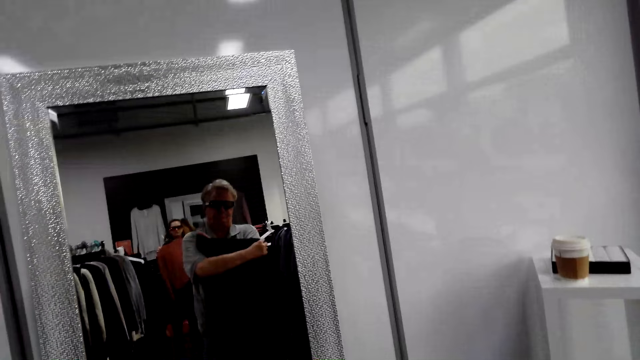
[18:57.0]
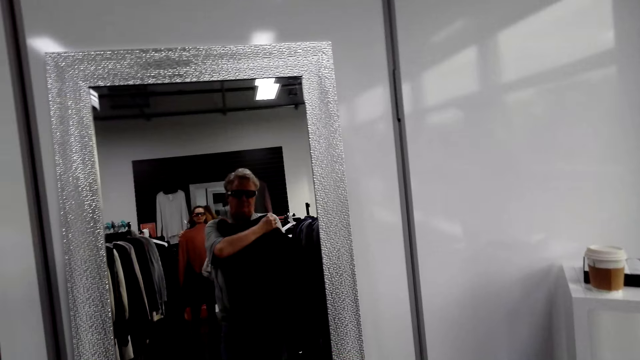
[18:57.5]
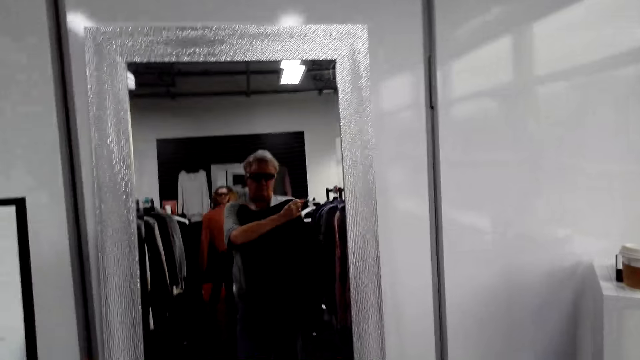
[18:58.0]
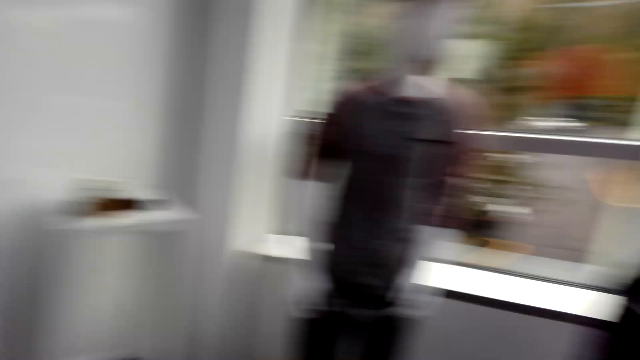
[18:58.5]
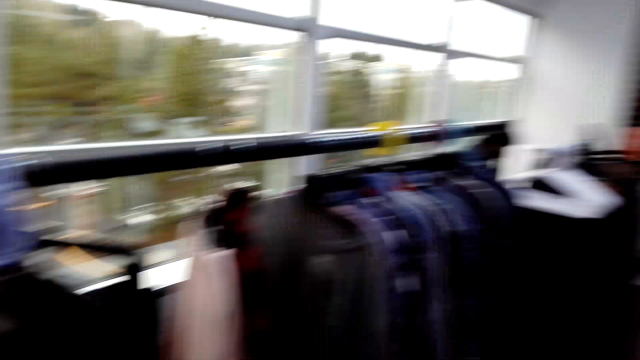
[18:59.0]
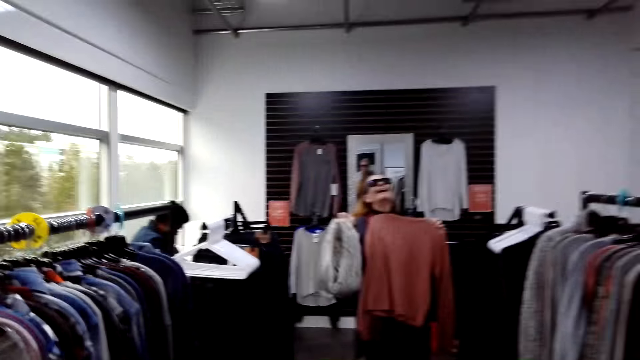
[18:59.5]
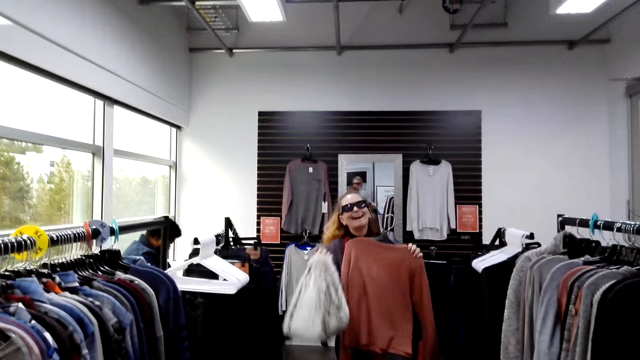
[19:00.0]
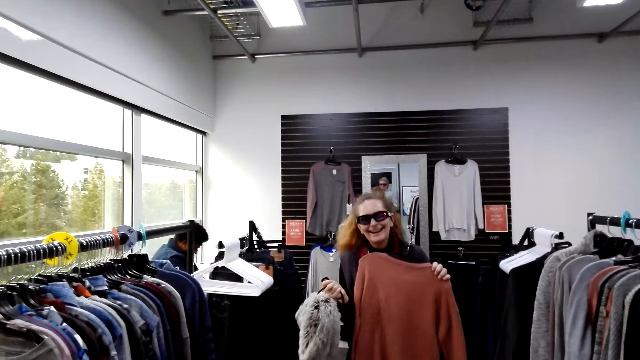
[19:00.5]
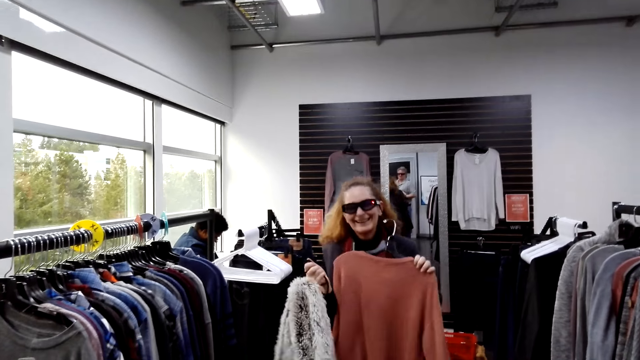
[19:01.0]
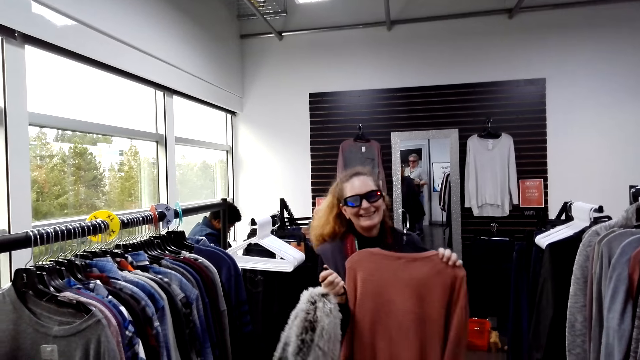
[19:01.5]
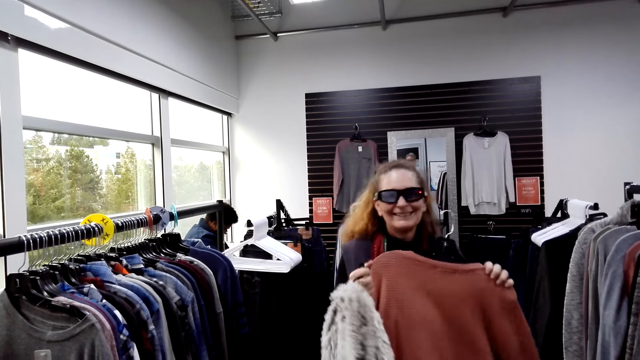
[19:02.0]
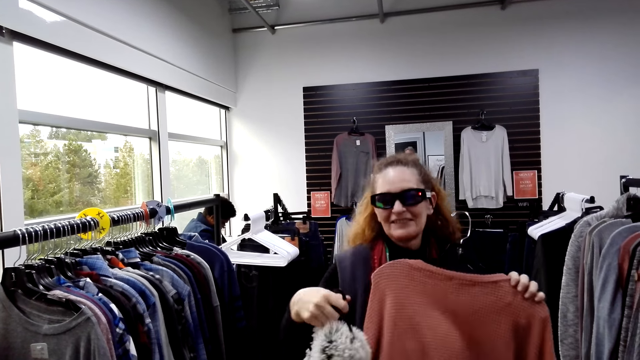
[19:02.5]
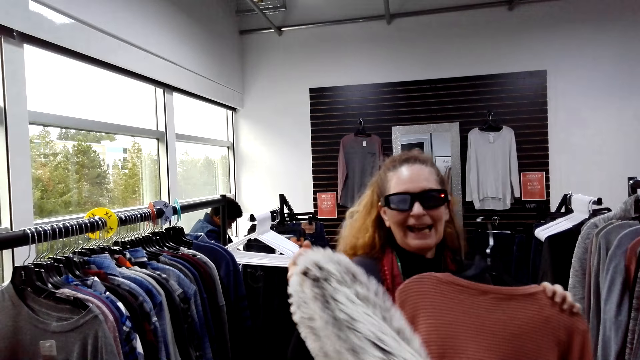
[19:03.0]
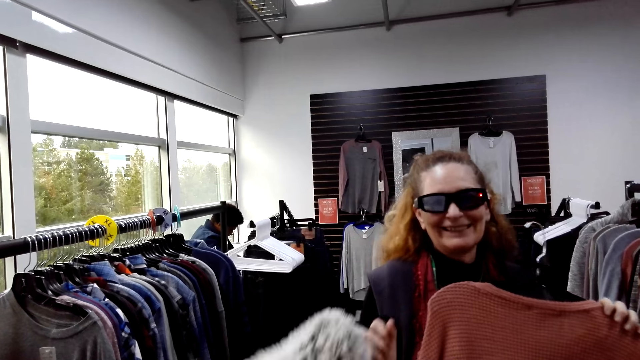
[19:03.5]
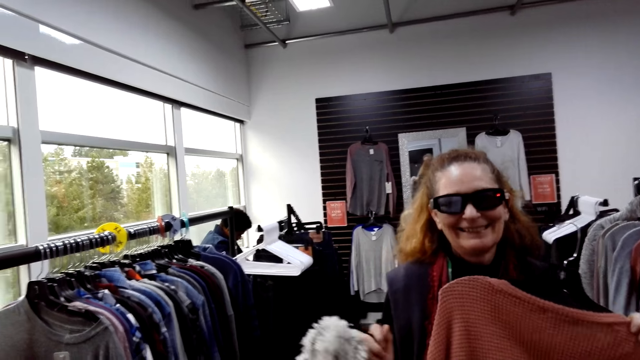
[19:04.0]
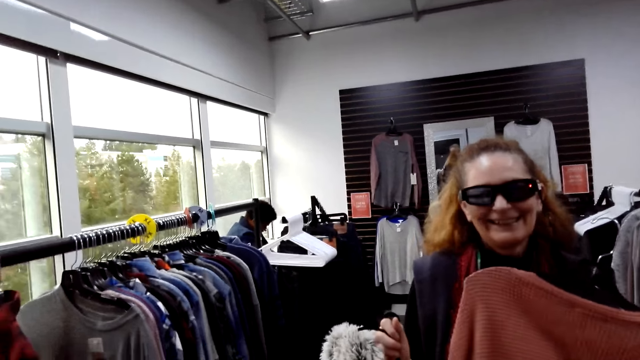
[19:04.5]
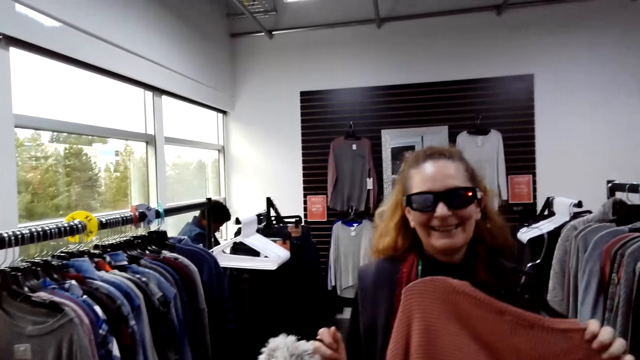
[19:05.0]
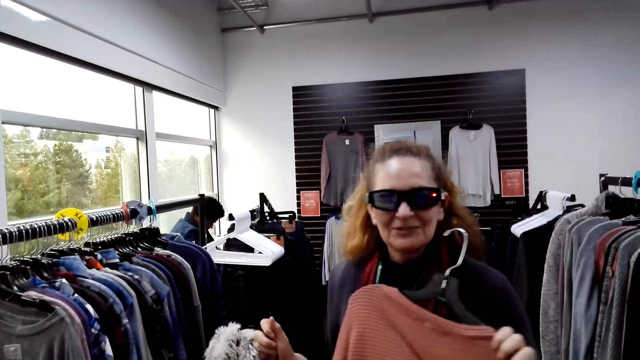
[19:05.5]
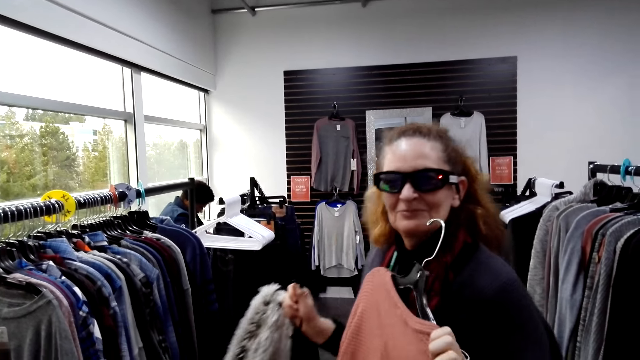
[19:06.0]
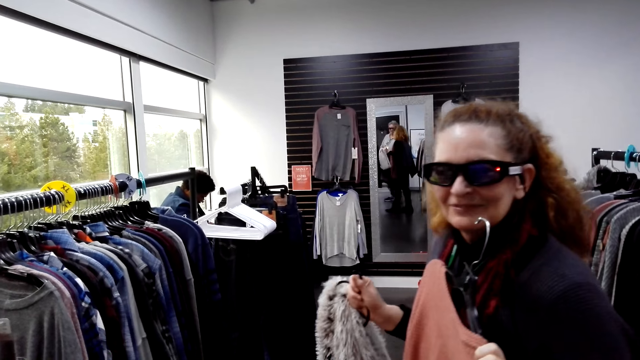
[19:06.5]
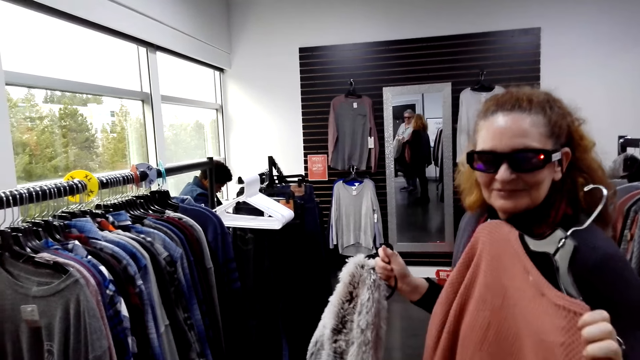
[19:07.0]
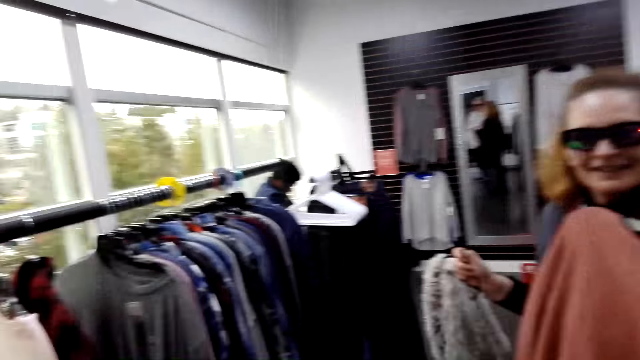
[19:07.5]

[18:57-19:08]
The camera wearer adjusts the cloth. The woman converses with the camera wearer. The camera wearer turns around. They look around the shop. The man holds a cloth. The camera wearer walks around. The woman converses with the camera wearer. The camera wearer converses with the woman.

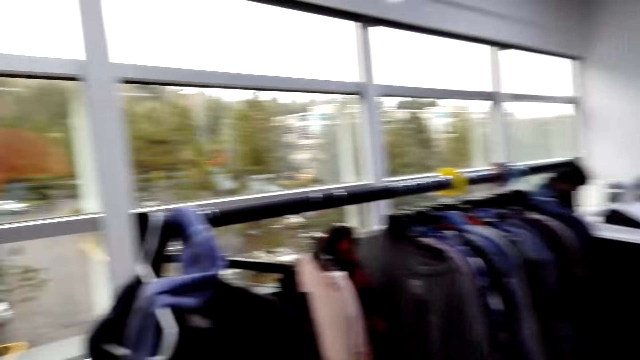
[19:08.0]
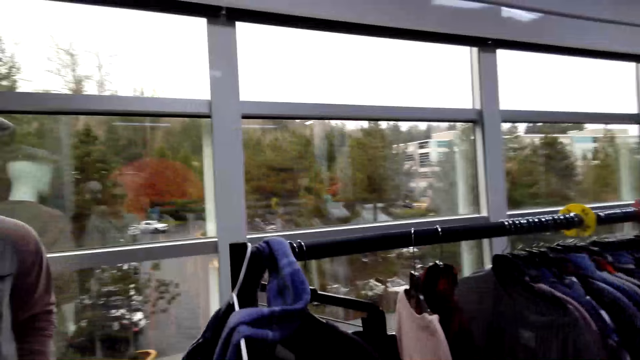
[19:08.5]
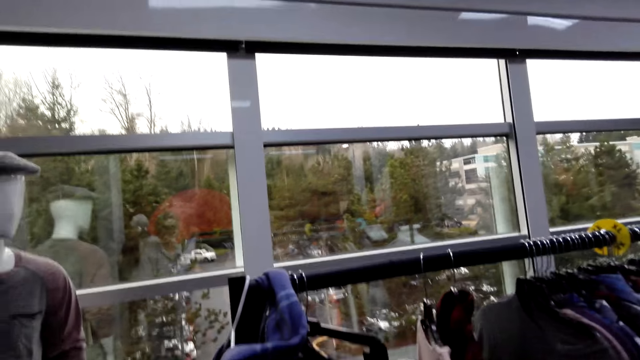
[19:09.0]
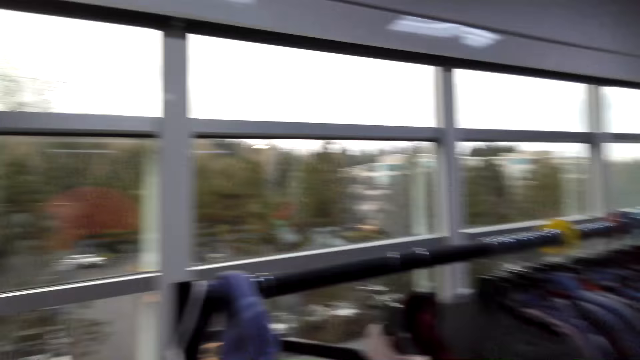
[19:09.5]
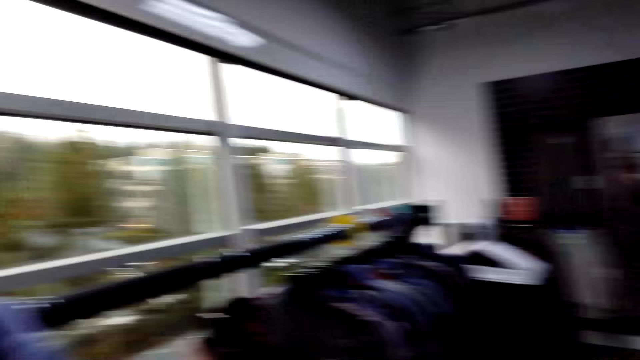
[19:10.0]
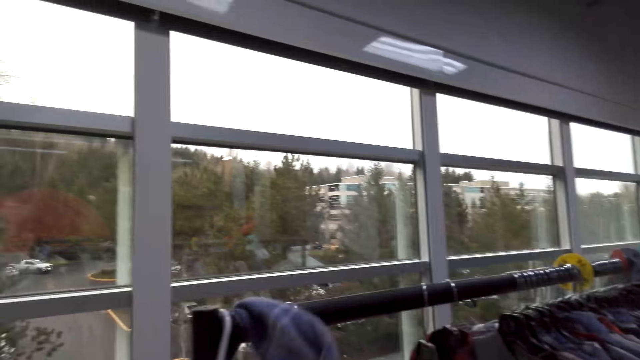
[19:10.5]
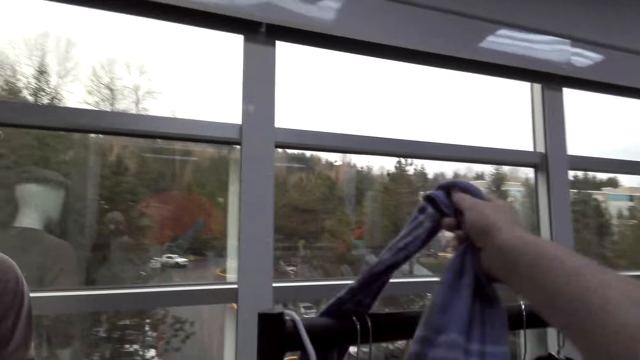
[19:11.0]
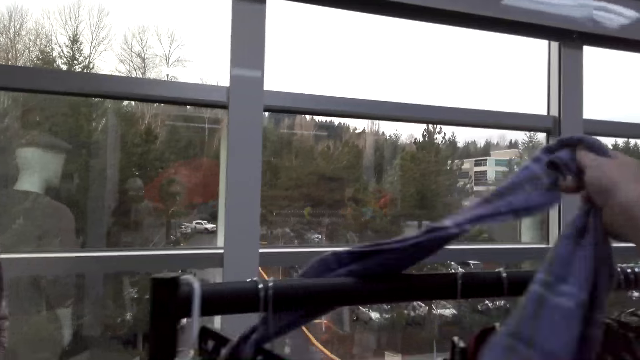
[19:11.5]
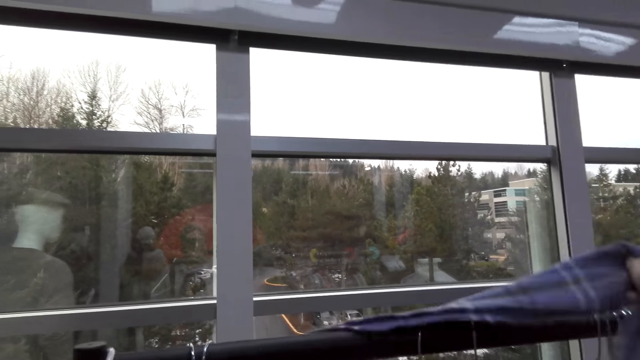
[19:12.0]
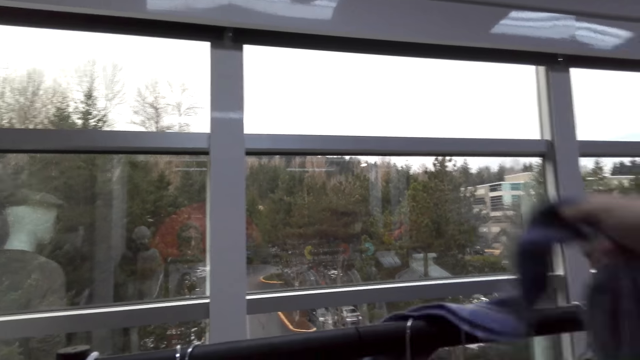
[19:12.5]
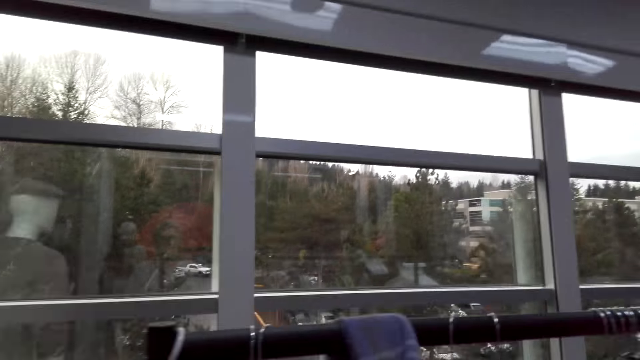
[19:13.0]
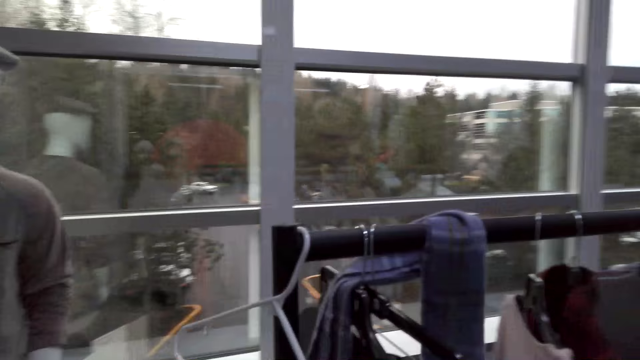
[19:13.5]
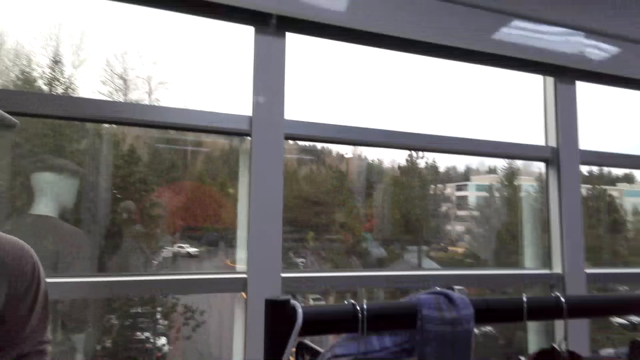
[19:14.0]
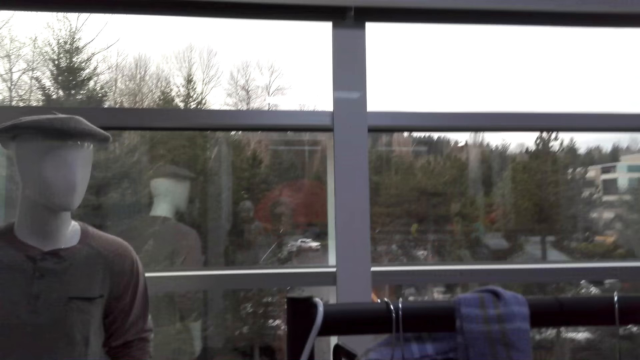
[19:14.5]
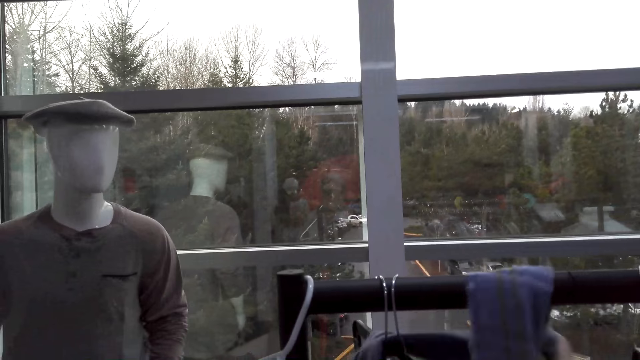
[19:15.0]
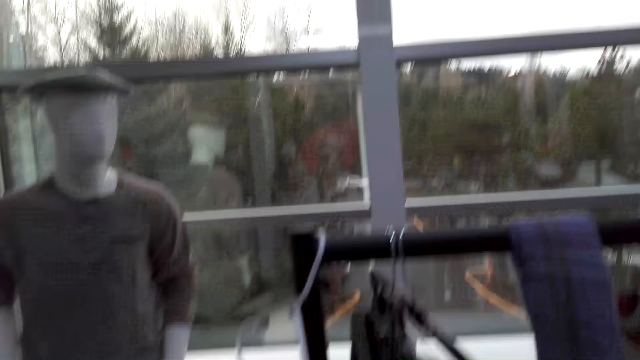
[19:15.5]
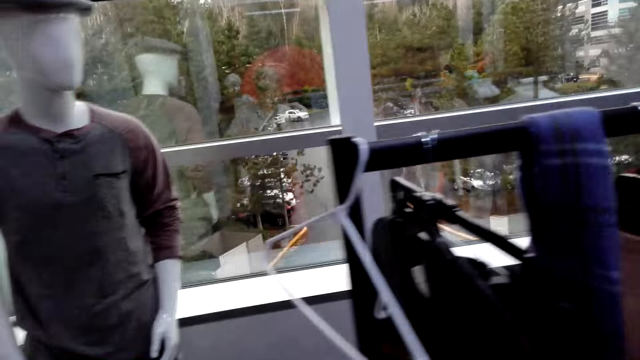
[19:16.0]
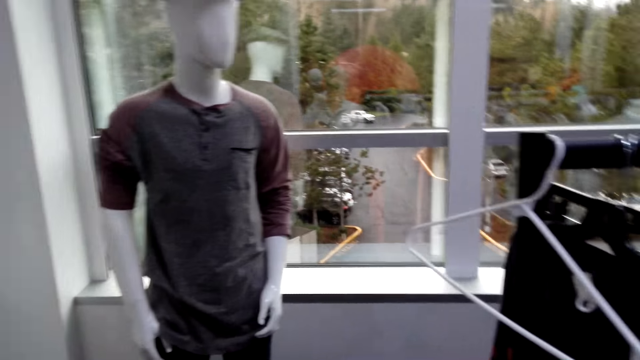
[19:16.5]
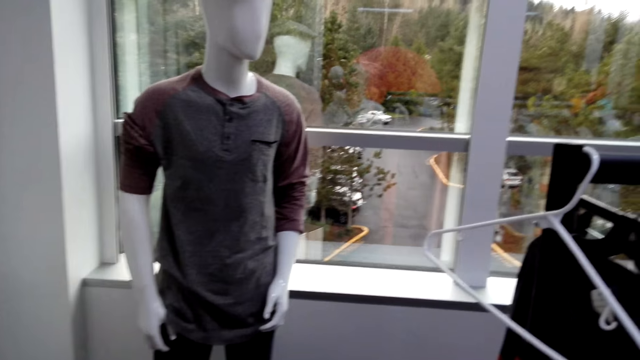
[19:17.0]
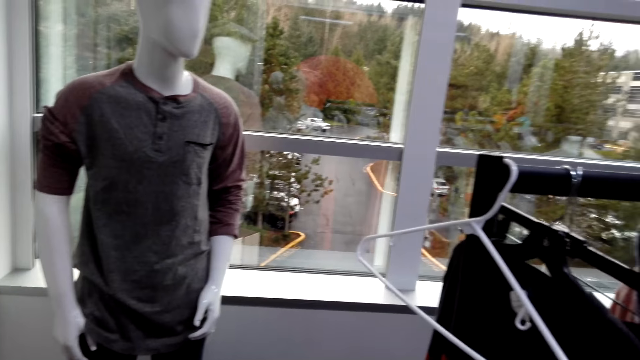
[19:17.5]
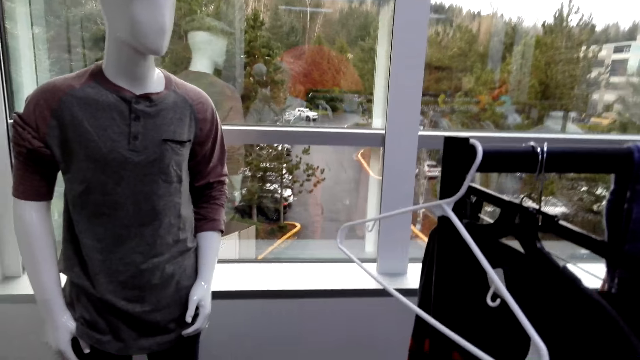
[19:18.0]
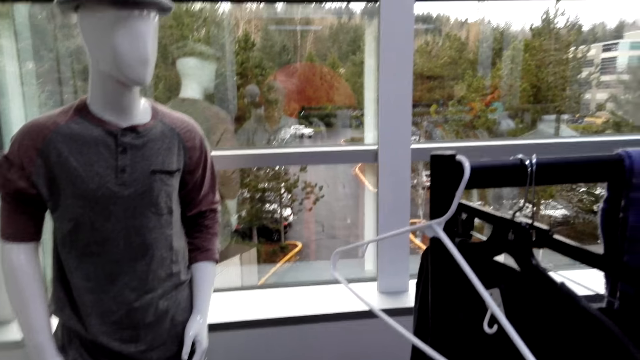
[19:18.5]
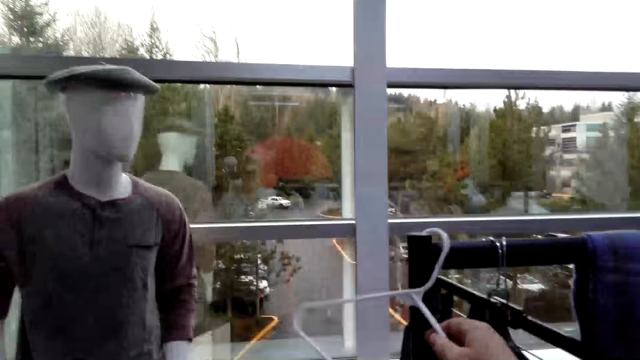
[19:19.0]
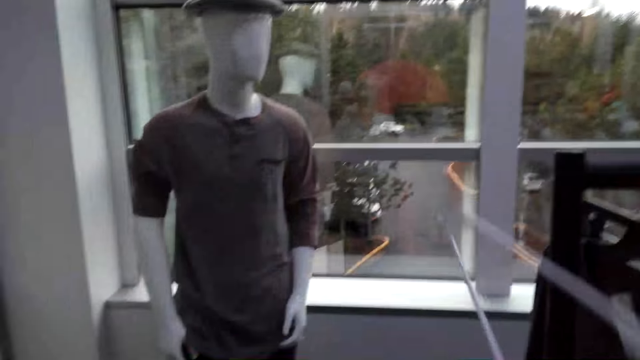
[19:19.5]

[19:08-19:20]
The camera wearer turns around. They look around. They hold a scarf. They converse with a woman. They turn to the side. They look around. They hold a hanger.
